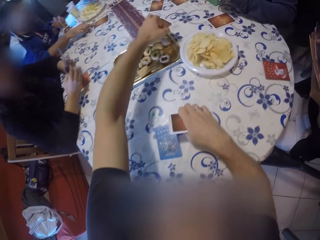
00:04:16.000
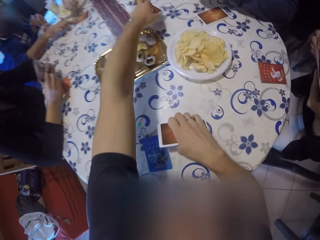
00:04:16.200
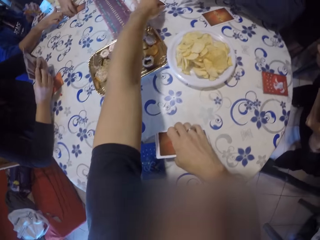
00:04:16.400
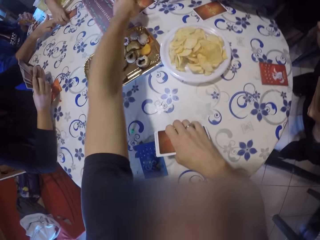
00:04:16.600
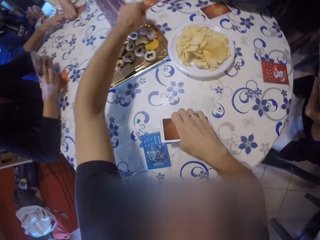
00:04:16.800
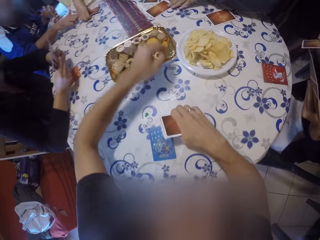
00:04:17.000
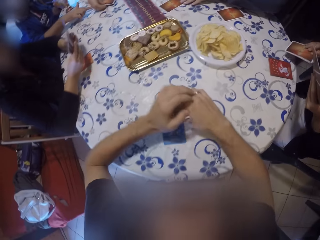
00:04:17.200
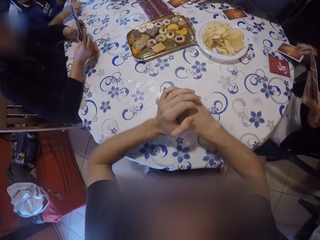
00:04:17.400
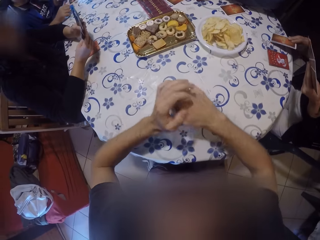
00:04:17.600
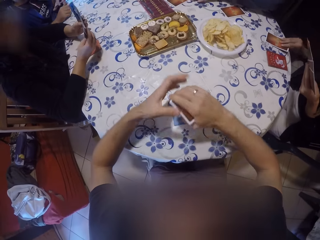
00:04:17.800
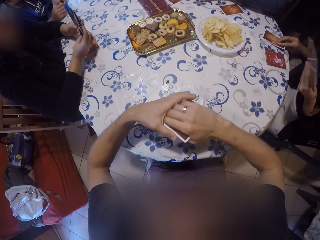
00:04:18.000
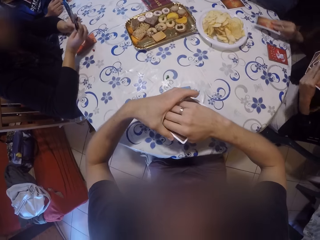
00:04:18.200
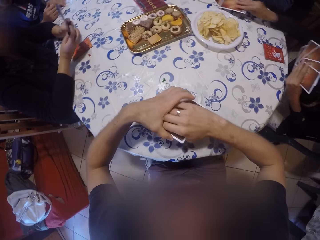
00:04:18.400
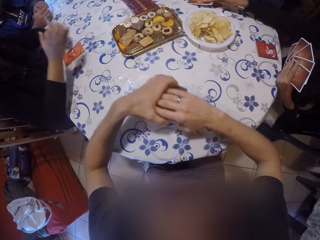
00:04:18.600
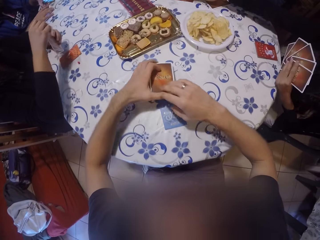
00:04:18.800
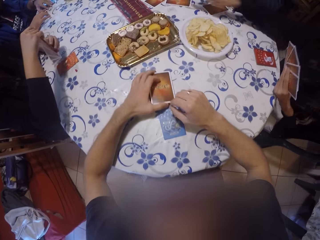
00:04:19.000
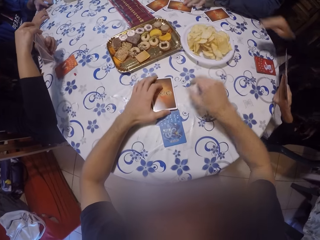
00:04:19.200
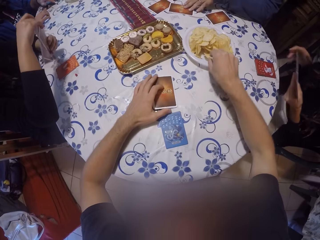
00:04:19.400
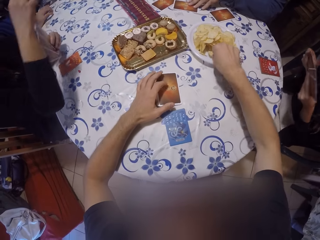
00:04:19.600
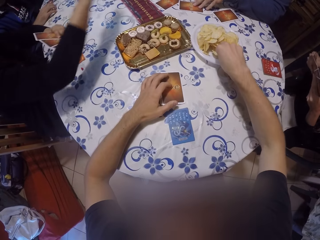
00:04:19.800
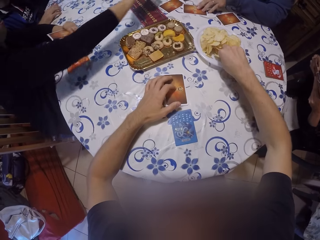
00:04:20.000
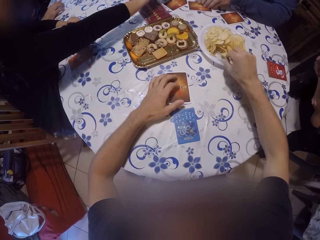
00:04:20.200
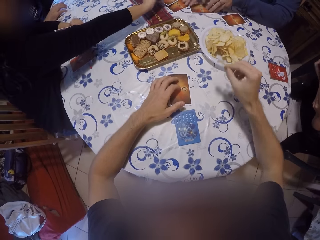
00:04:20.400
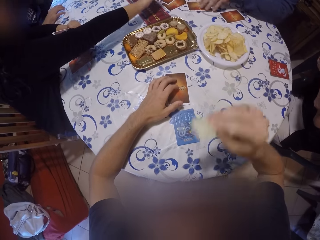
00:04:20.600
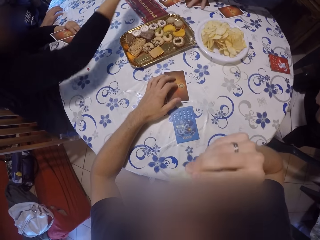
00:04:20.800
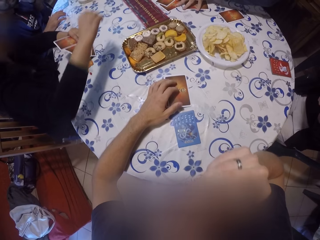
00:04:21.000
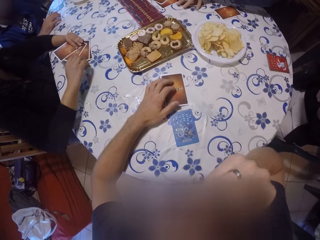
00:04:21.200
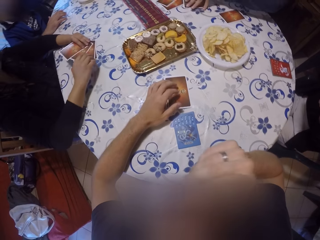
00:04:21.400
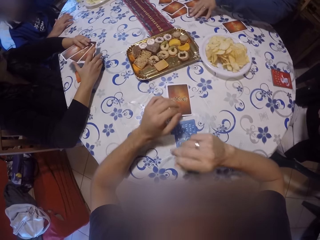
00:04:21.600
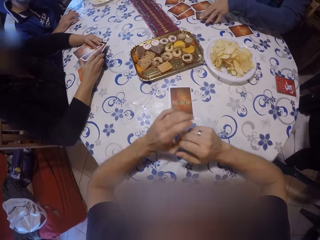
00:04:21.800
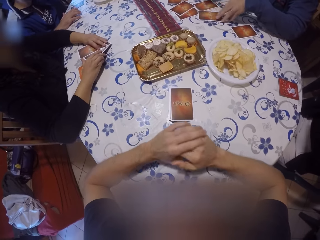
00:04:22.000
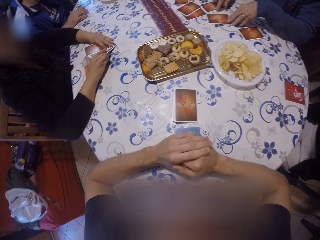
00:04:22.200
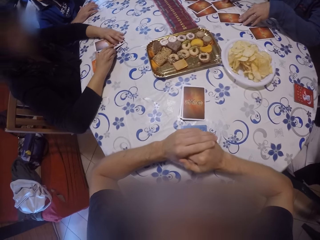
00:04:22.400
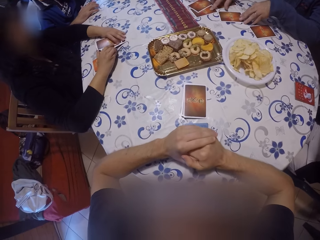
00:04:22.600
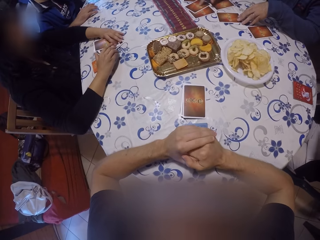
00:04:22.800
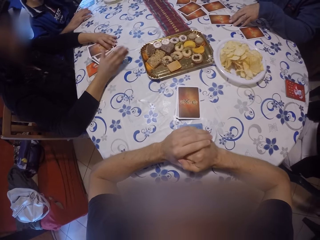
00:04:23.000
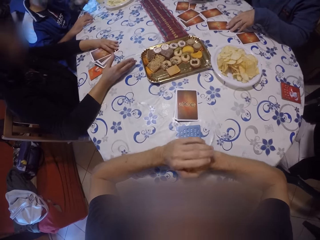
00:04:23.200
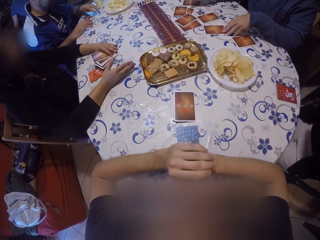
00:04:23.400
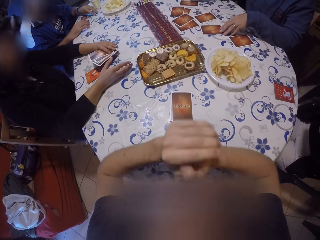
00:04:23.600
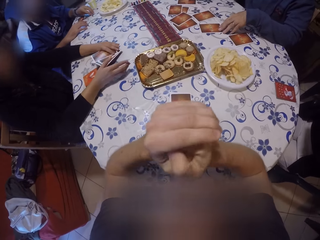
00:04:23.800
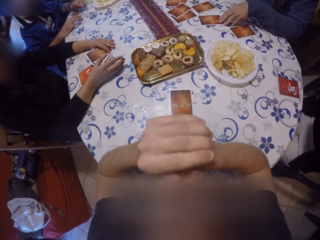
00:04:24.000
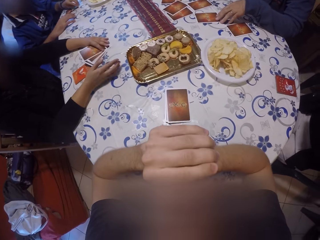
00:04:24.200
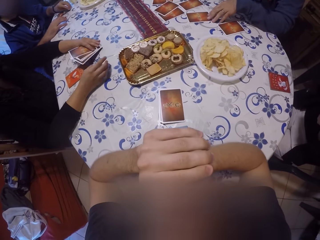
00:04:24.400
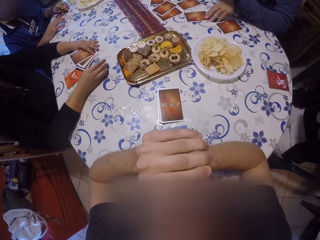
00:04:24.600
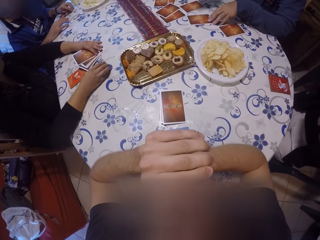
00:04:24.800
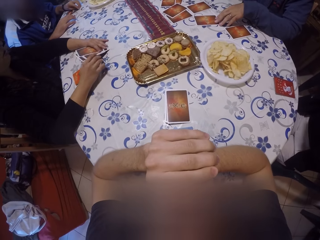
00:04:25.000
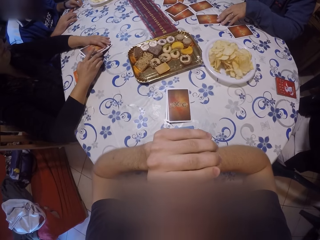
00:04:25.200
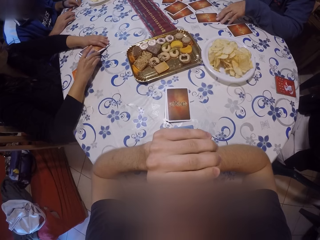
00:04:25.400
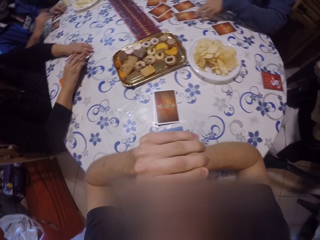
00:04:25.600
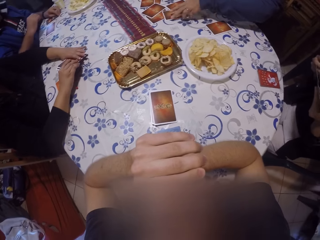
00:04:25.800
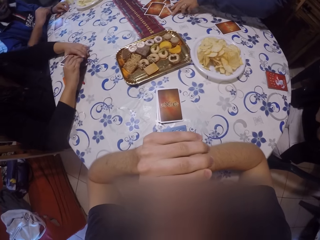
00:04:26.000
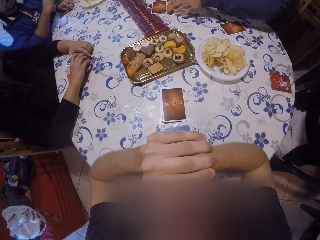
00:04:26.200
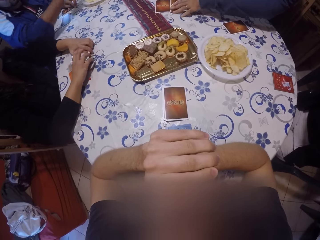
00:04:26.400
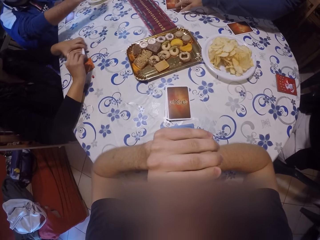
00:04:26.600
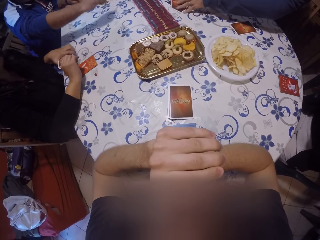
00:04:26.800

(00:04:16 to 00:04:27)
The camera wearer plays a card on the table with his left hand. A woman plays a card on the table with her right hand. The camera wearer holds a card. He picks up a piece of chips from the plate with his right hand. Another woman plays a card on the table with her right hand. The camera wearer eats the chips in his right hand and looks around.

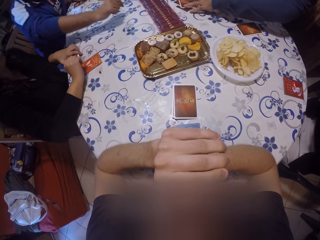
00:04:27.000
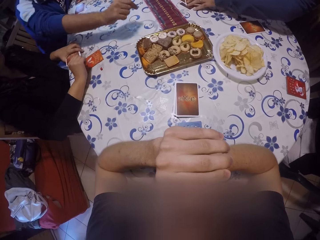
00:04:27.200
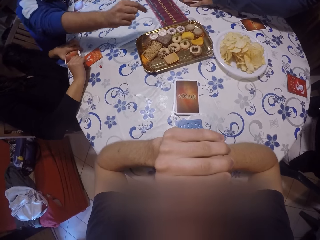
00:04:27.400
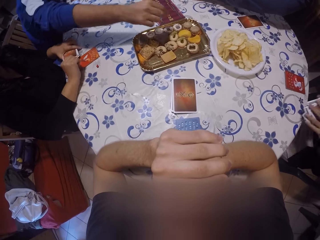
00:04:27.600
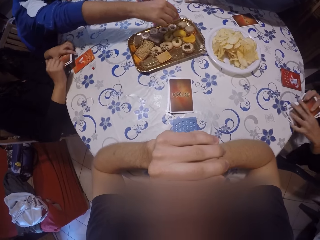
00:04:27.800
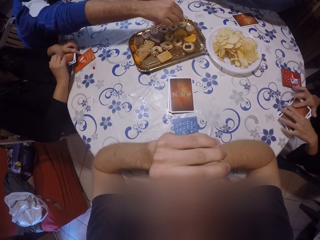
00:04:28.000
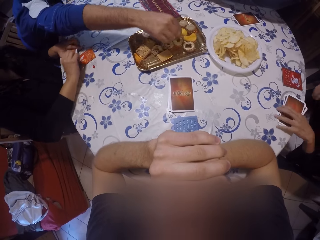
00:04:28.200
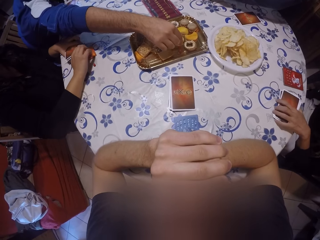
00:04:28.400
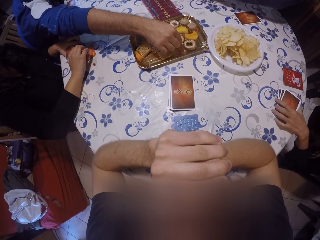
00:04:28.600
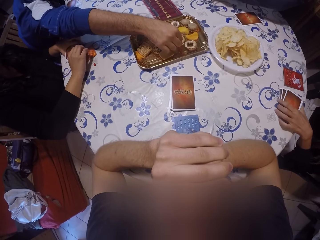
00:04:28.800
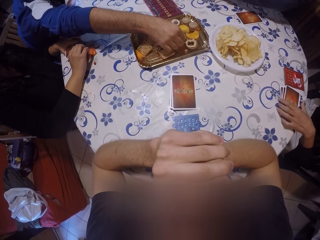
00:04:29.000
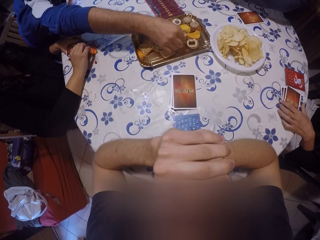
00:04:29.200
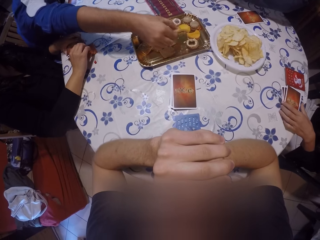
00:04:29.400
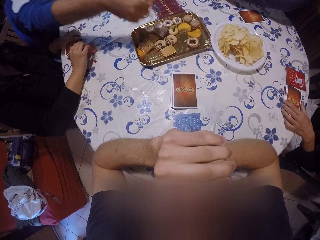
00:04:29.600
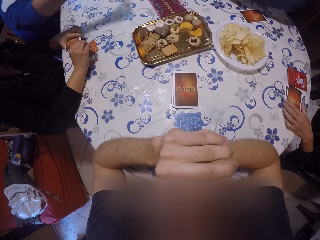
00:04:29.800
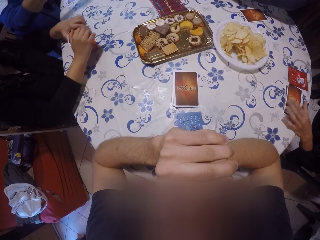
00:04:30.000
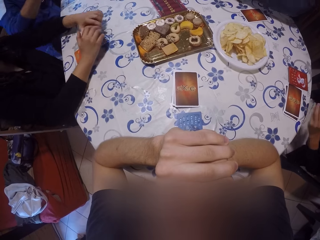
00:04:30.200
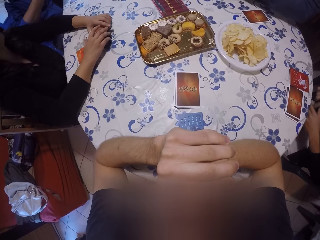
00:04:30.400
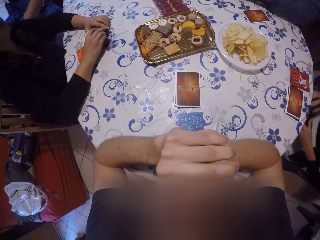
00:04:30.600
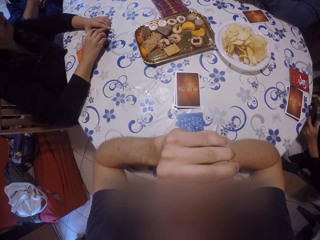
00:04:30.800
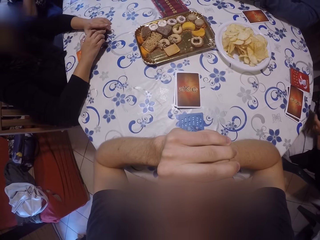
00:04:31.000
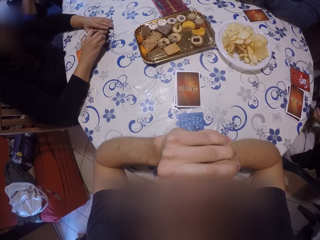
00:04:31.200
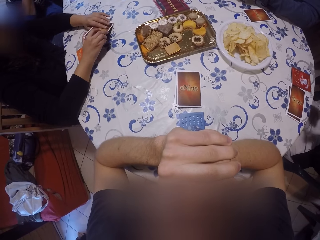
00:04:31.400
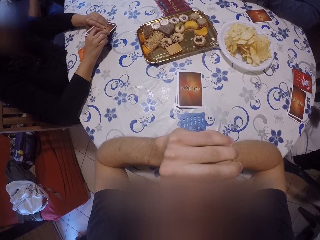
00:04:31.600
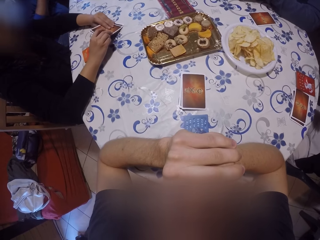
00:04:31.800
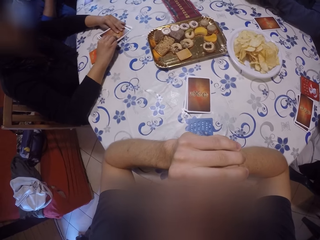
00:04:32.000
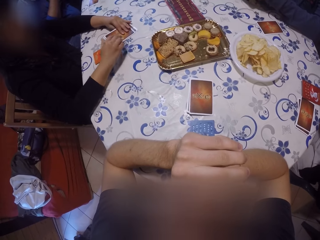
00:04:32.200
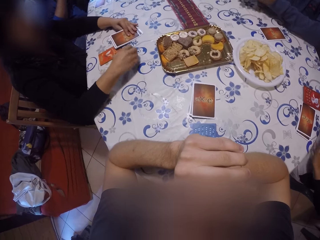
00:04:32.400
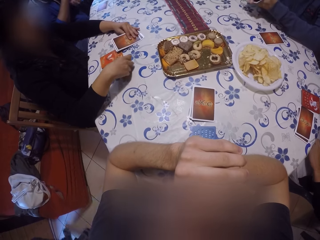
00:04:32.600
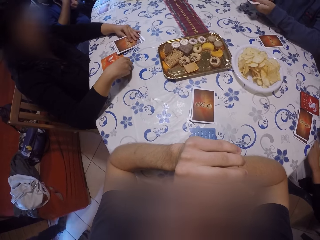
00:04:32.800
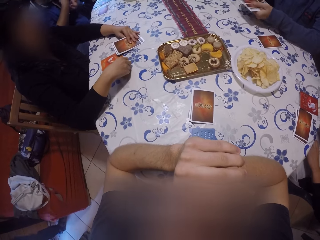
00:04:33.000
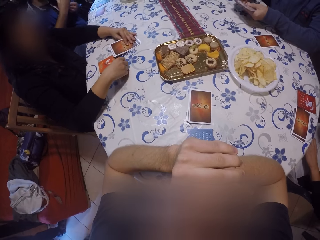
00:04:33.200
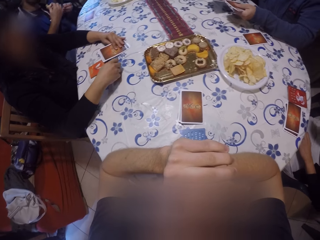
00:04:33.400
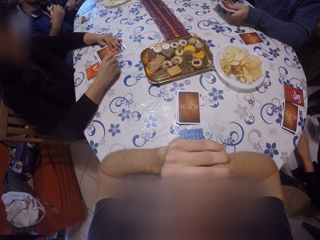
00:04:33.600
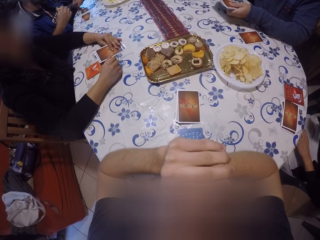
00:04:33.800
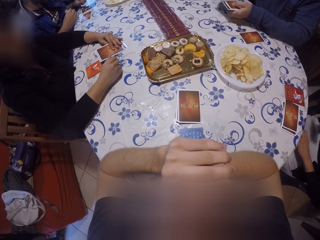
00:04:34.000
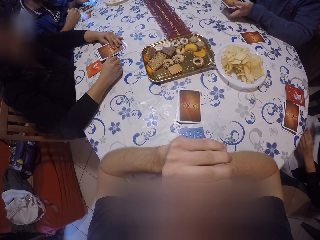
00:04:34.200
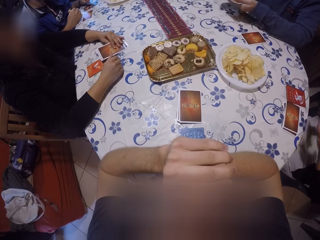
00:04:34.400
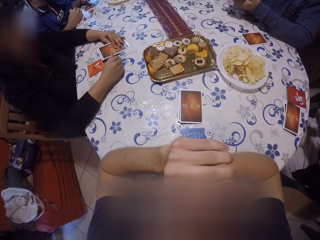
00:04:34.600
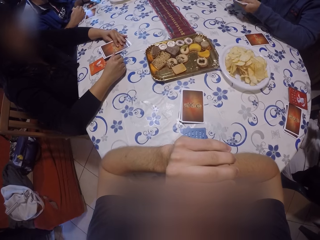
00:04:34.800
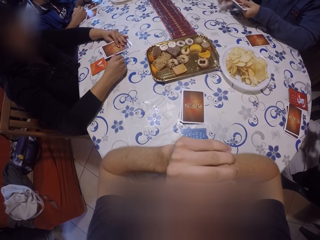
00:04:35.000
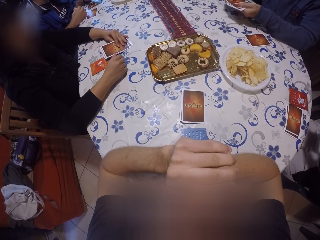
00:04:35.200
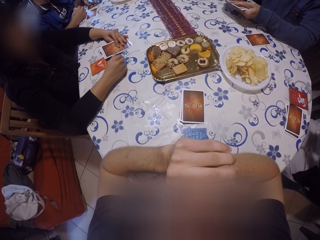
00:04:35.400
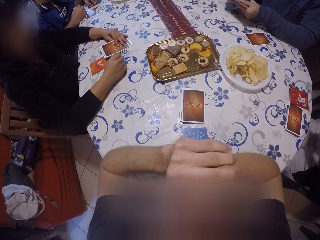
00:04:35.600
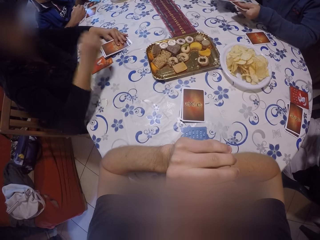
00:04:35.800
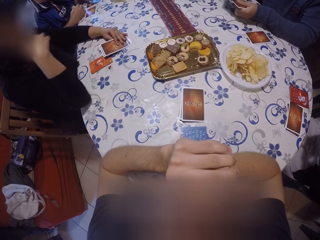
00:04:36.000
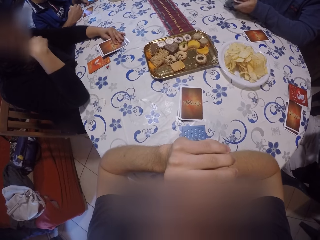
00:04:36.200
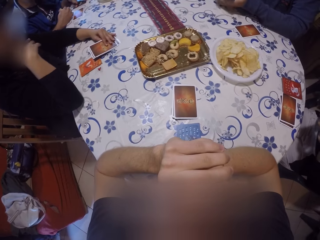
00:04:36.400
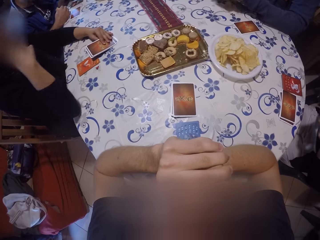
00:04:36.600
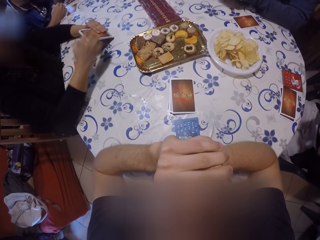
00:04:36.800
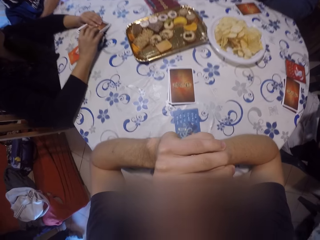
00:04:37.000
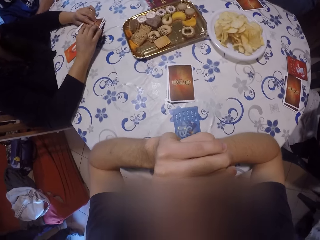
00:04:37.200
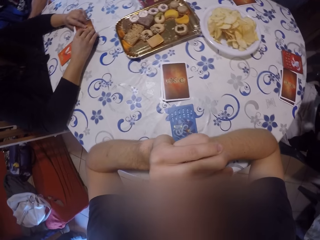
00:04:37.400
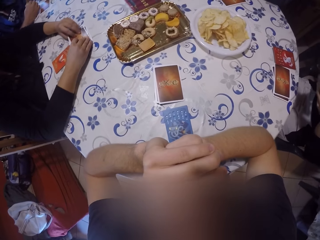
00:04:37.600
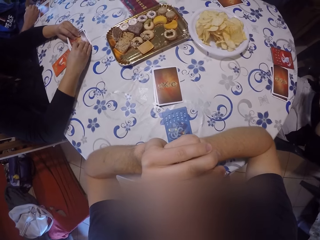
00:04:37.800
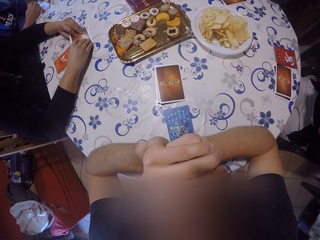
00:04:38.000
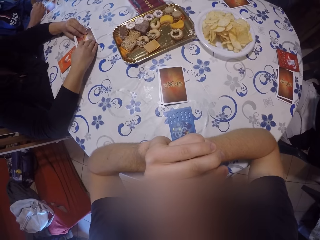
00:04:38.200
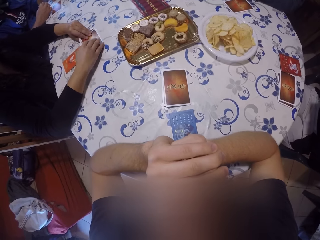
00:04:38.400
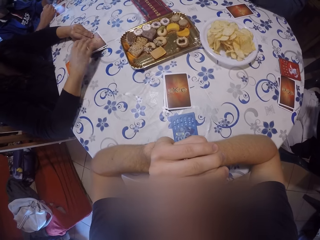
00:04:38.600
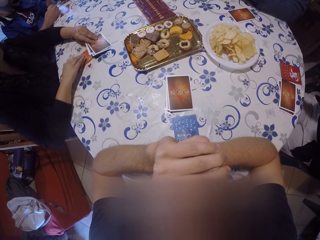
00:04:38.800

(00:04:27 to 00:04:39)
The man picks a snack from the tray with his right hand. The camera wearer looks at the table. Another man shuffles the cards in his hands.
